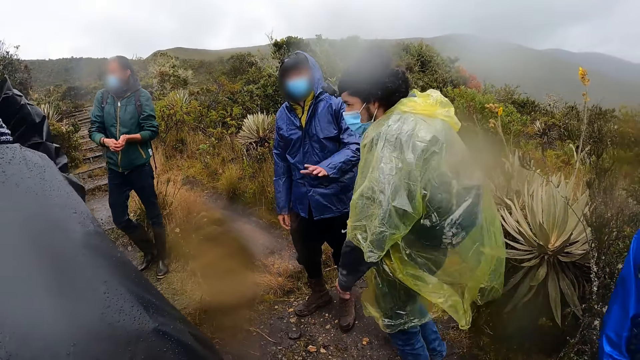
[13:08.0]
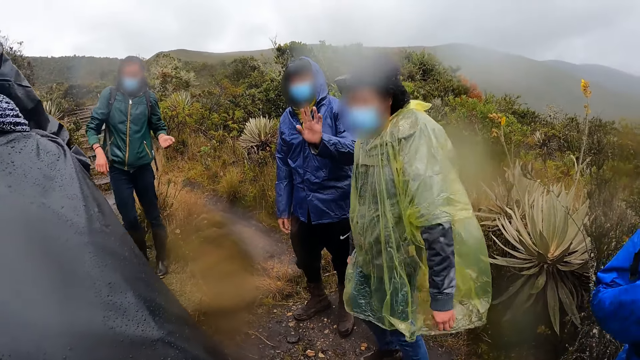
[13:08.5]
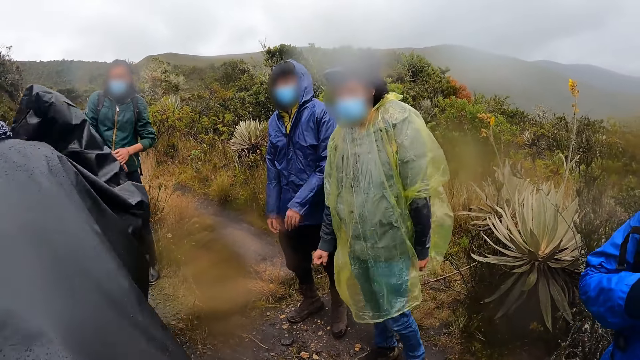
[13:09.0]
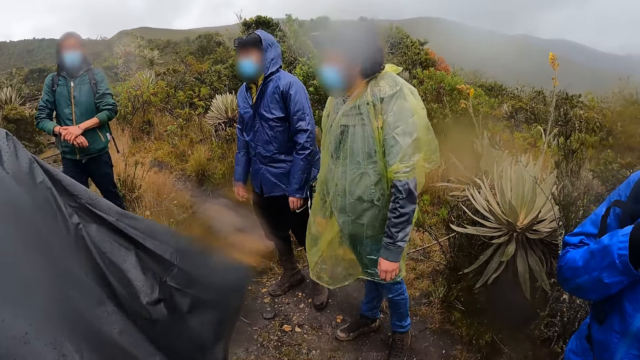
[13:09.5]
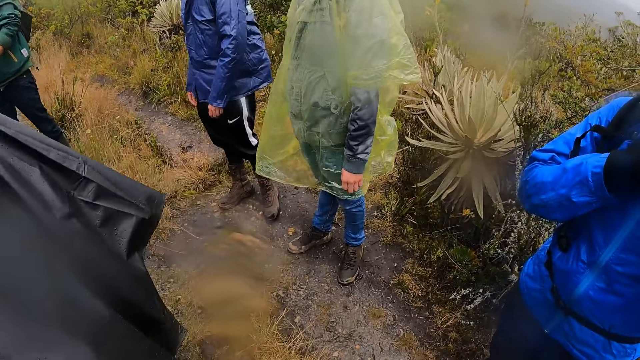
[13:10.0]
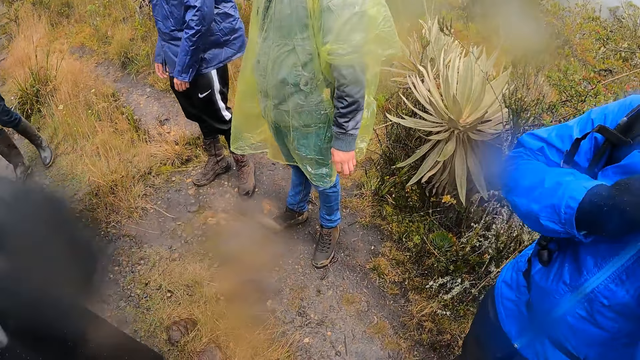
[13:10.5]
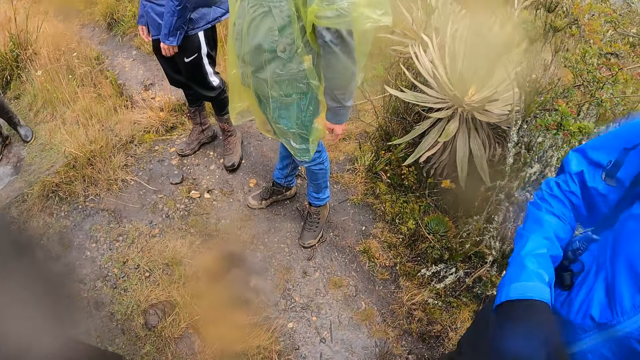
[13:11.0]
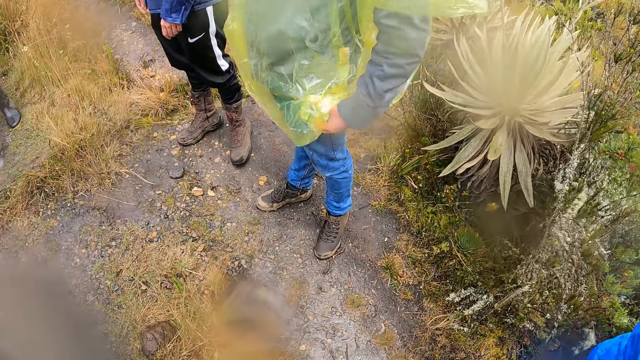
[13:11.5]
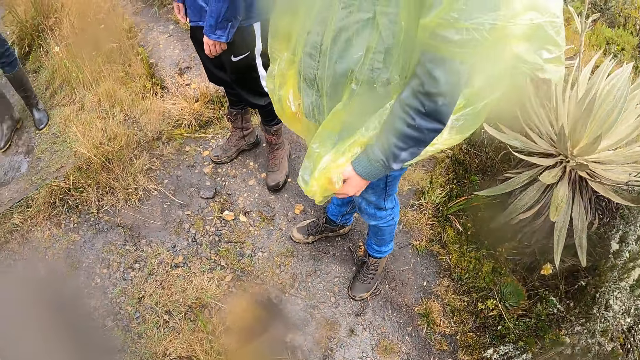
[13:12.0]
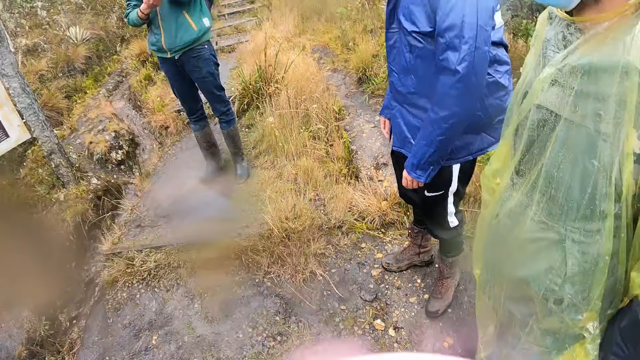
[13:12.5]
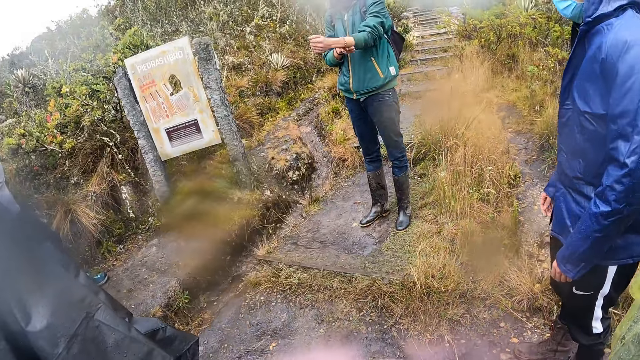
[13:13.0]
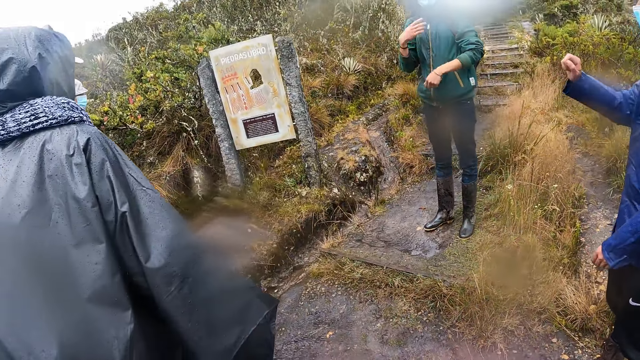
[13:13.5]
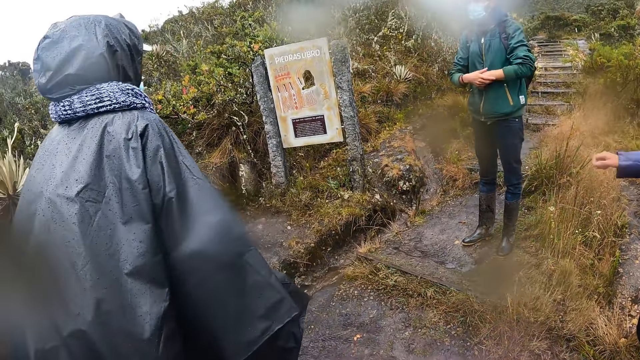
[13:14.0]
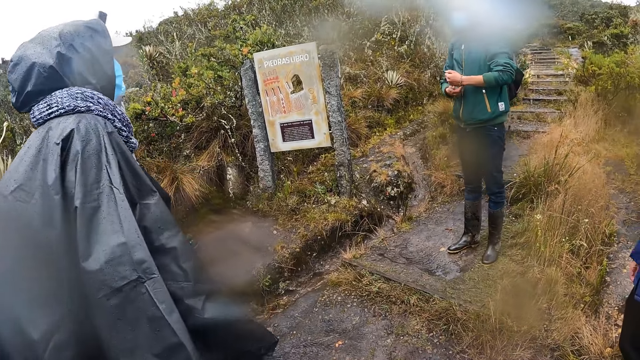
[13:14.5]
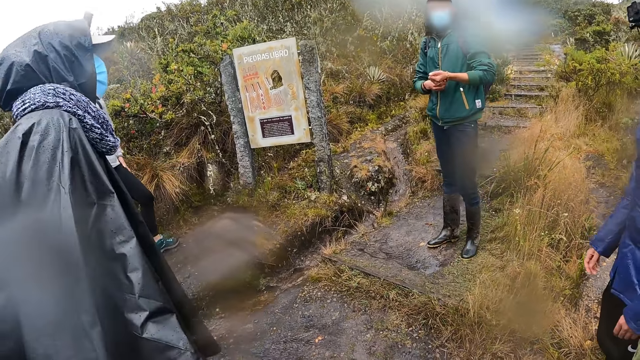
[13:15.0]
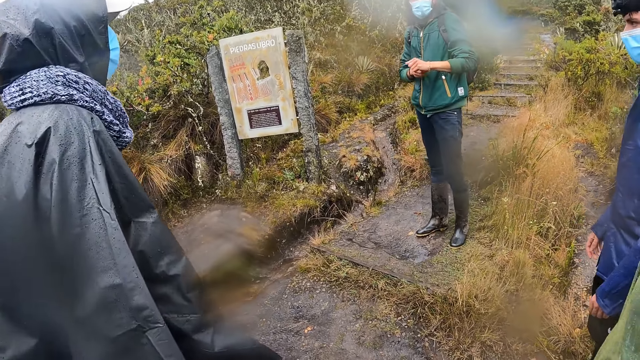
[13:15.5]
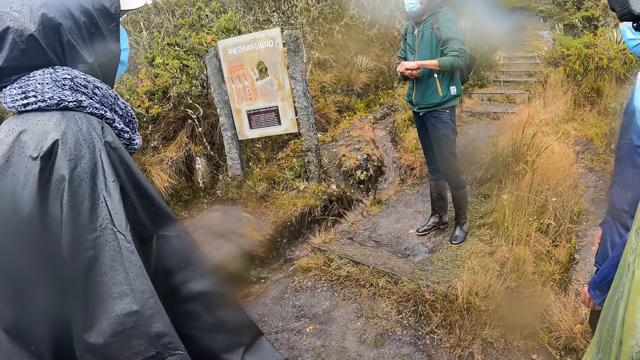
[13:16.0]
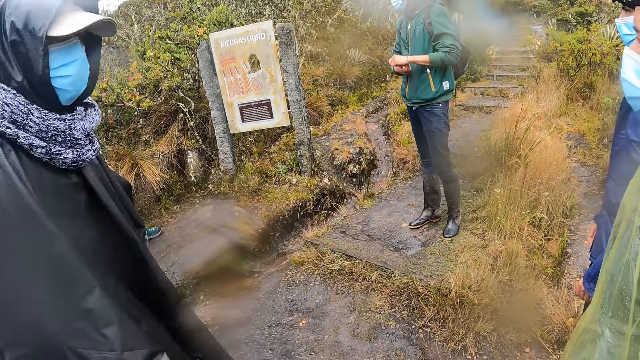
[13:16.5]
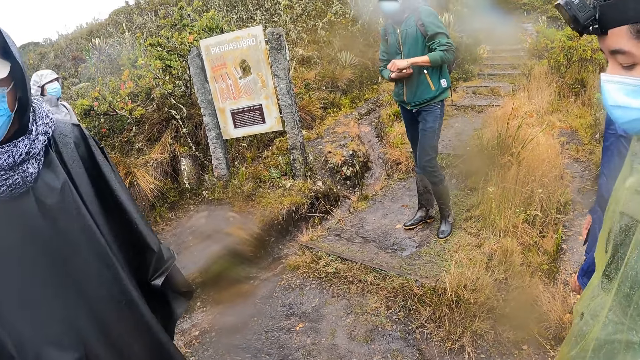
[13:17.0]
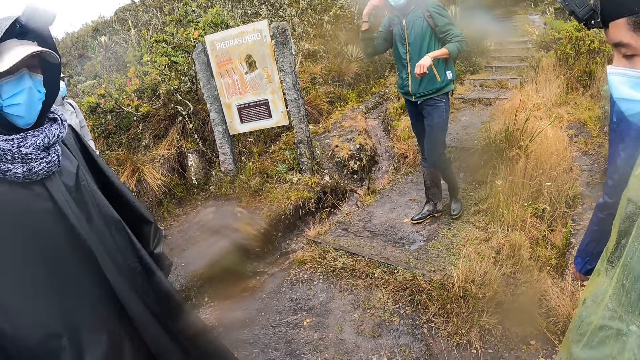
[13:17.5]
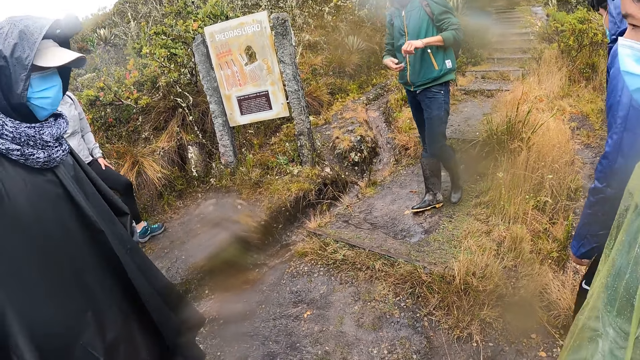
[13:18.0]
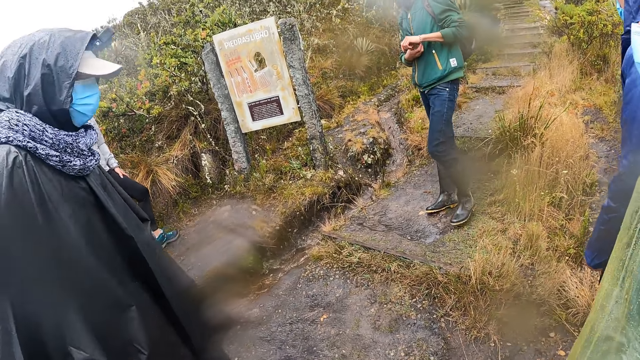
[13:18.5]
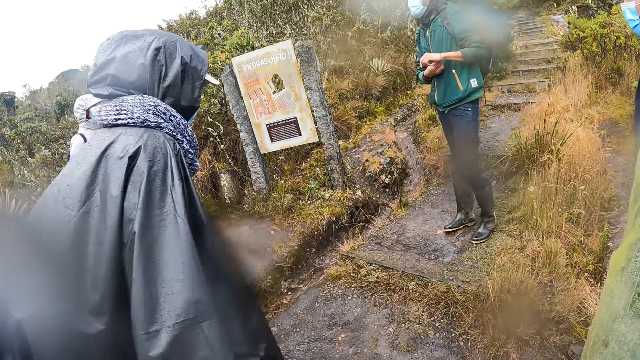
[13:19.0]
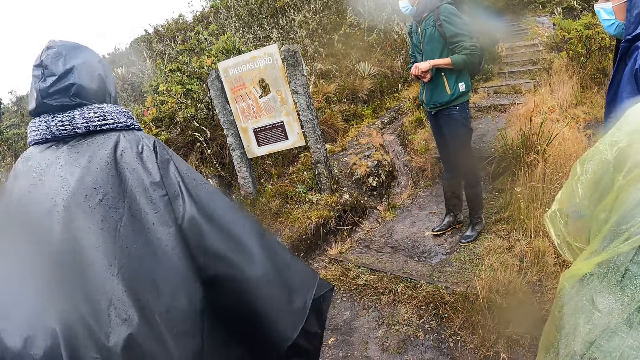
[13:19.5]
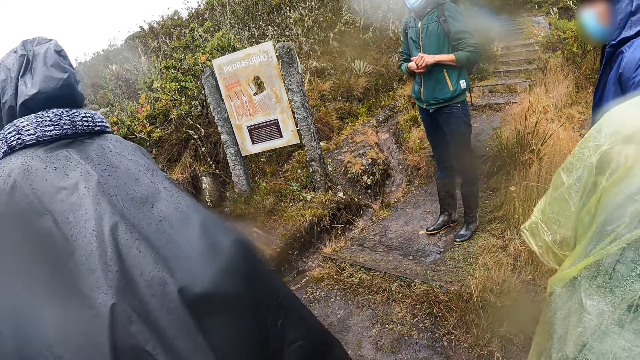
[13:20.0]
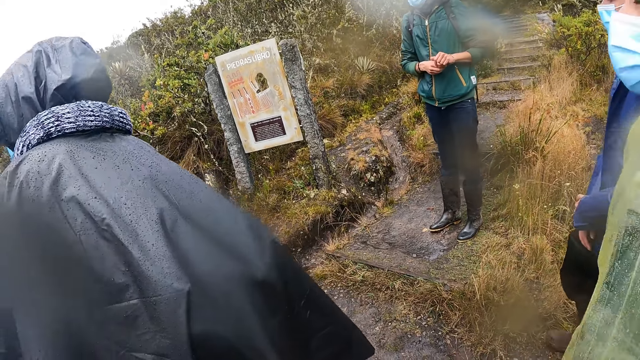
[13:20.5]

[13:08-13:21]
A person turns around. A man touches his face with his right hand. Another man interacts with the first man. Another person raises a hand. The first person turns around. A third person moves a hand. The second person moves a hand. The first person holds a raincoat. The camera wearer looks around. A fourth person holds a hand. A third man interacts with a group of people. The second person moves a hand. The third man touches a bangle on his left hand with his right hand. The fourth person holds a hand. The second person moves a hand. The third person moves. The fourth person scratches a hand. The third person moves. The first person moves. The fourth person moves a hand and moves a leg. The third person moves.

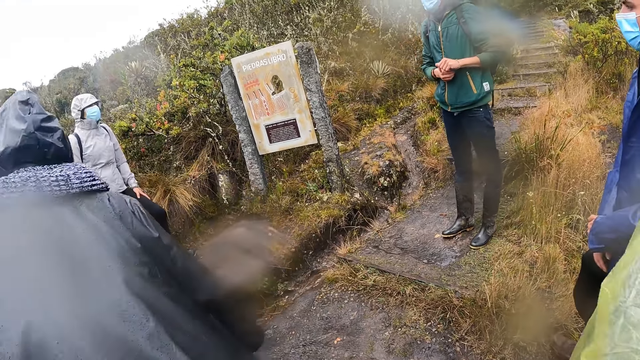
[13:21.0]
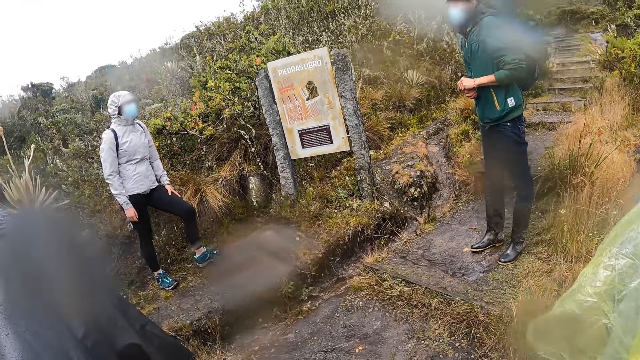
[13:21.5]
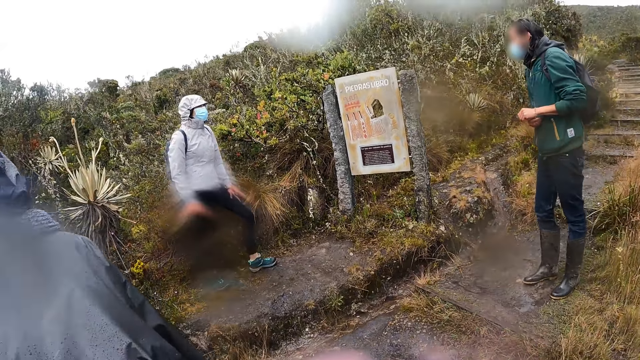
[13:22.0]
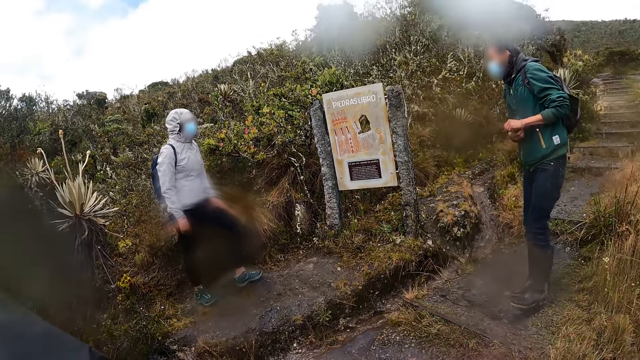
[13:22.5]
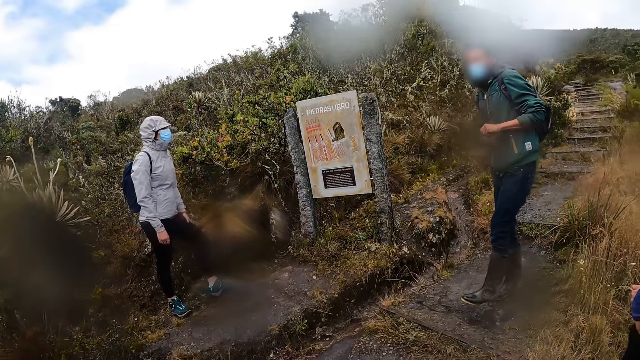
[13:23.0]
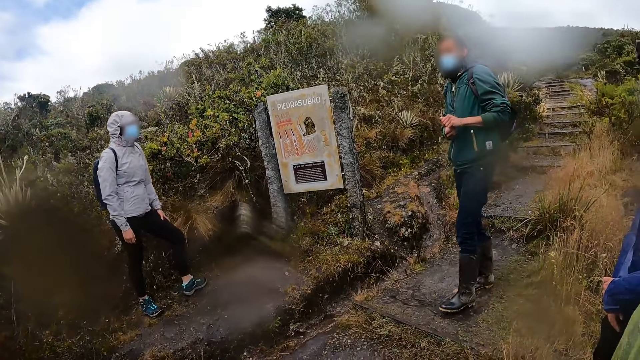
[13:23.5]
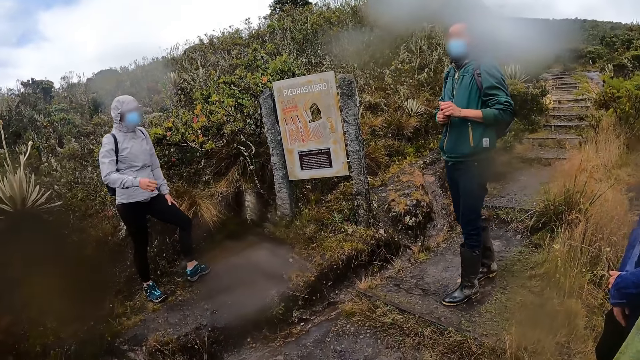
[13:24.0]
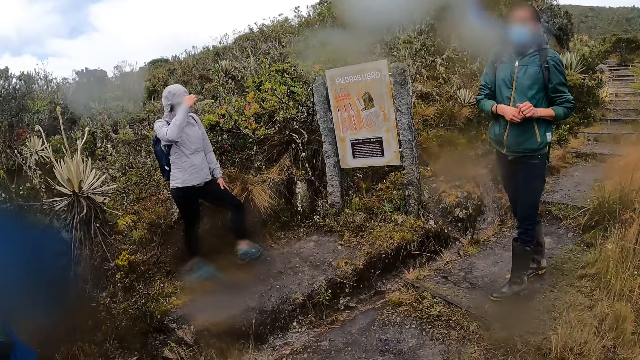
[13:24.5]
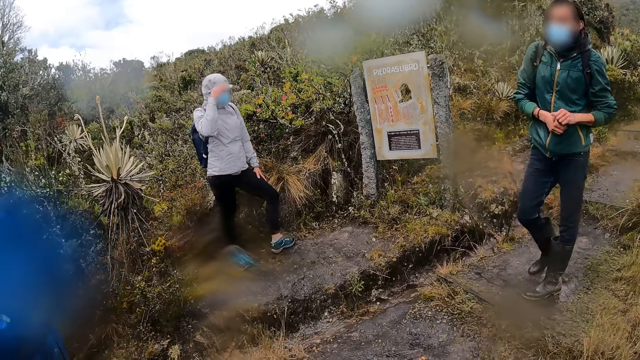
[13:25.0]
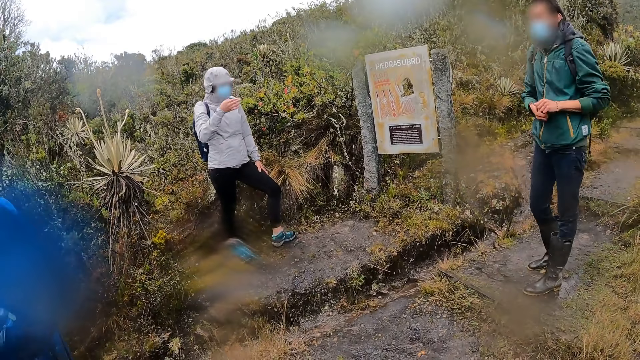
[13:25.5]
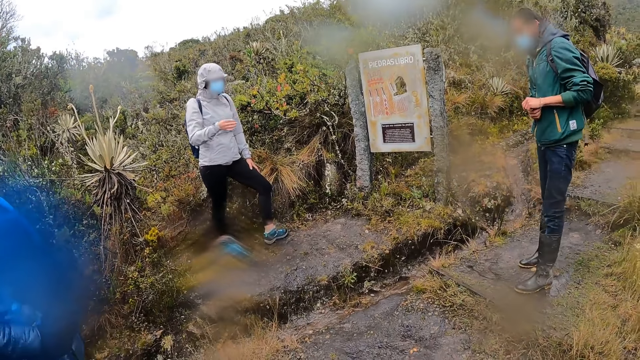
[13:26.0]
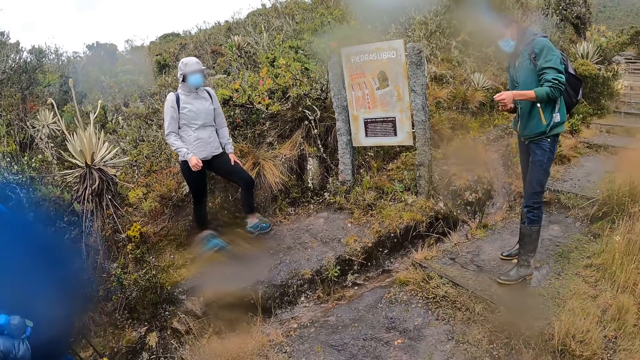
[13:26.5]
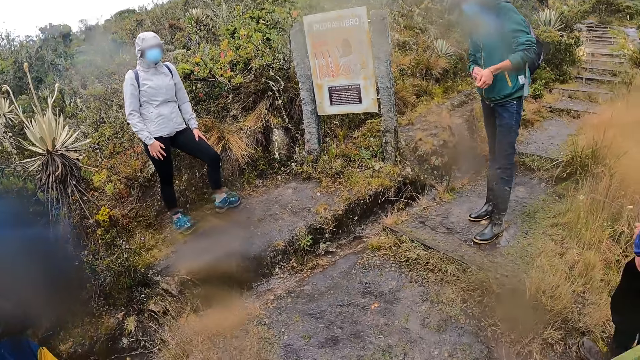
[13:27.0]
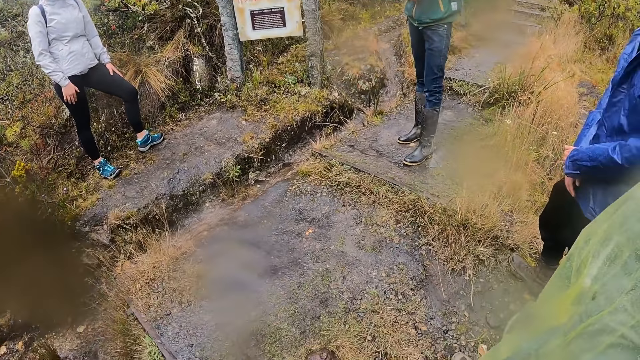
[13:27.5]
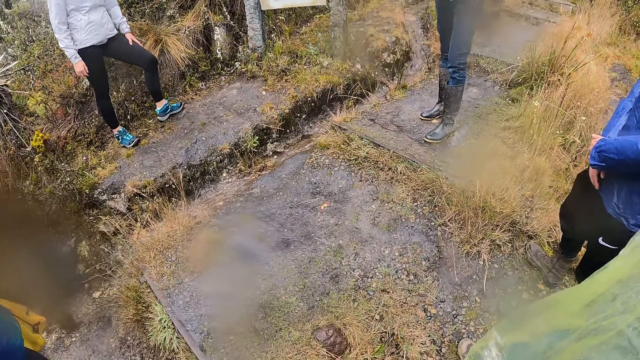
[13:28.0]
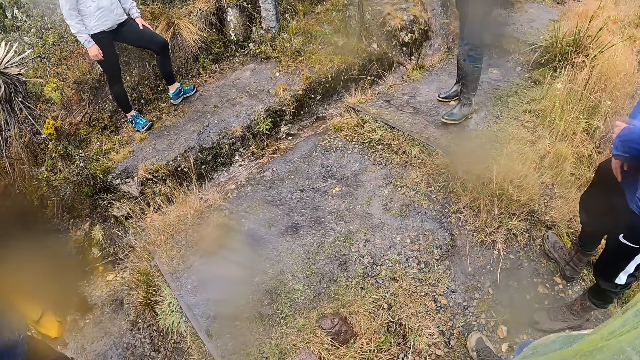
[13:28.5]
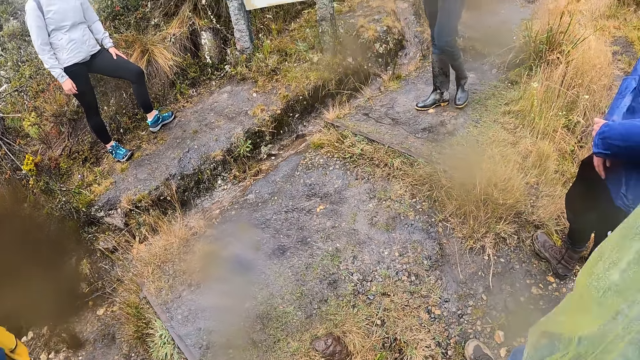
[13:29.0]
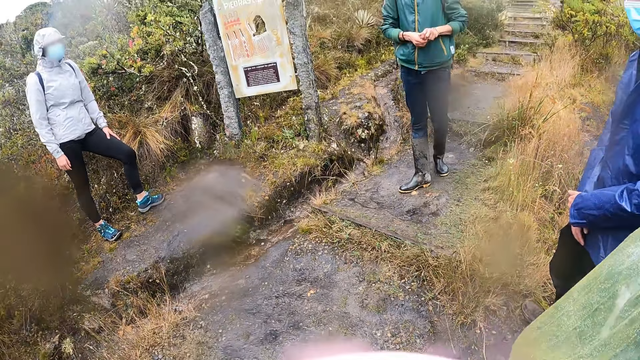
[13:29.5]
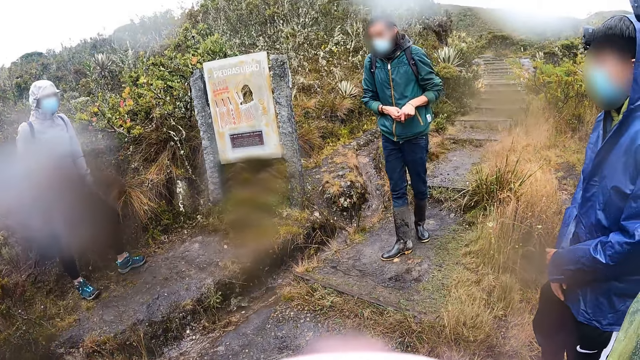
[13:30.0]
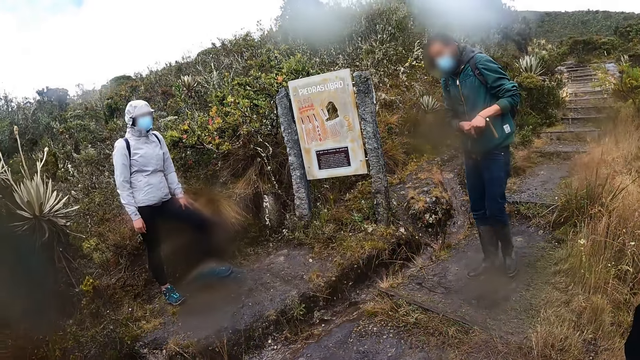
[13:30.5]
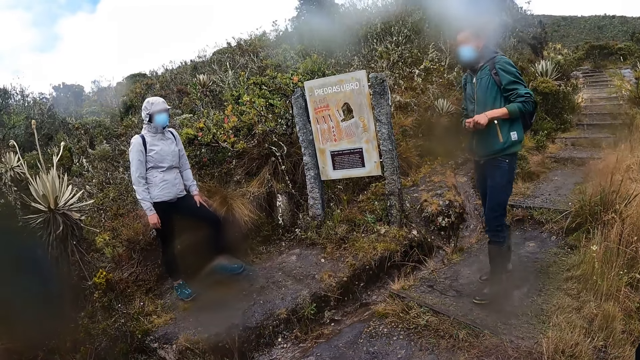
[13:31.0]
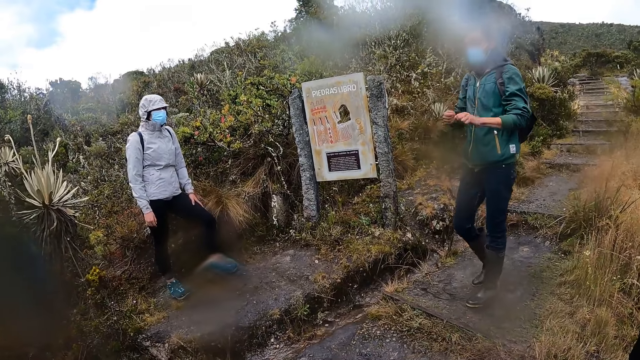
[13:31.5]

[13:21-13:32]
A person moves a leg. Another person moves. Another person moves a leg. A man touches his face with his right hand. Another person holds a hat. The third person moves a leg. The third person holds a hand. The camera wearer looks down. The third person moves a leg.
